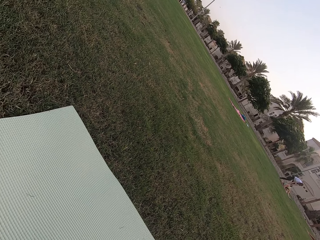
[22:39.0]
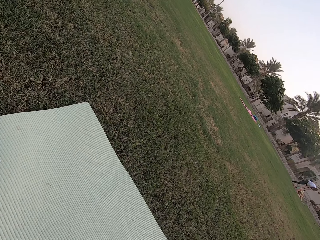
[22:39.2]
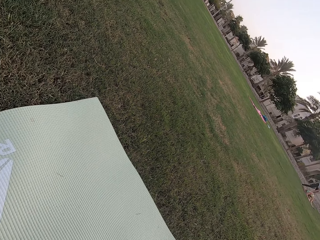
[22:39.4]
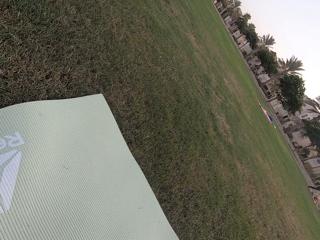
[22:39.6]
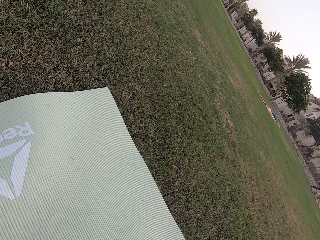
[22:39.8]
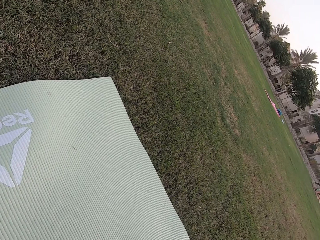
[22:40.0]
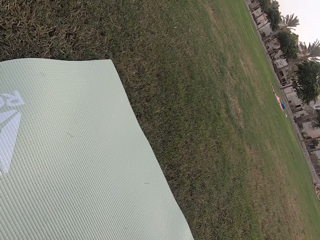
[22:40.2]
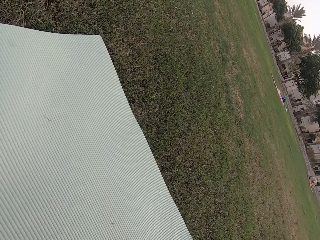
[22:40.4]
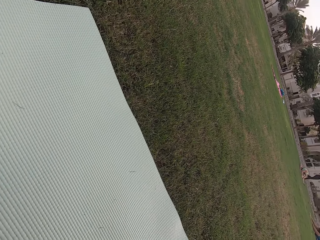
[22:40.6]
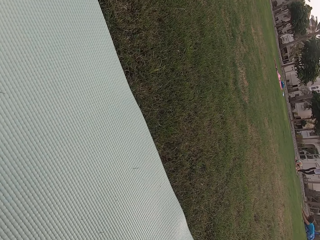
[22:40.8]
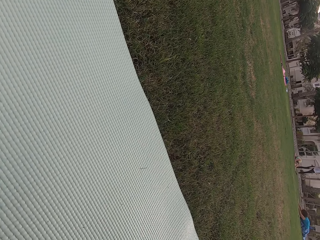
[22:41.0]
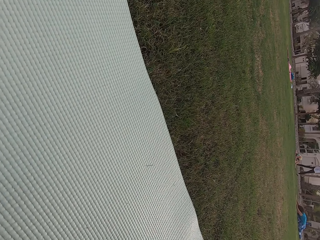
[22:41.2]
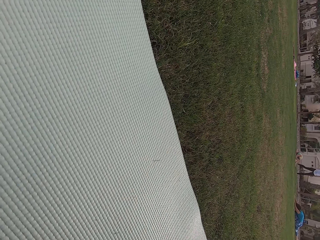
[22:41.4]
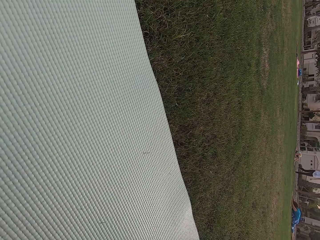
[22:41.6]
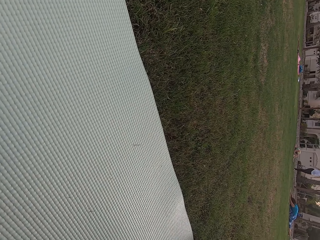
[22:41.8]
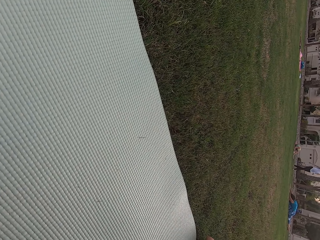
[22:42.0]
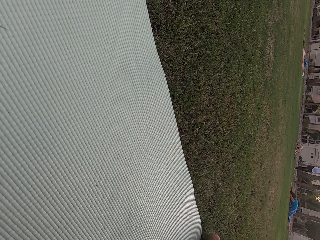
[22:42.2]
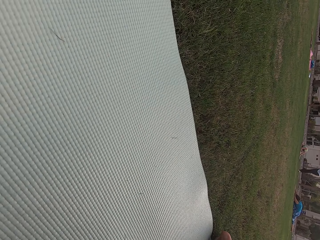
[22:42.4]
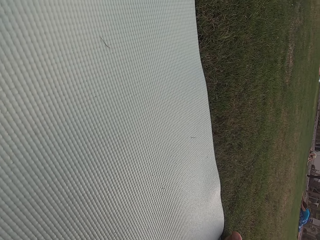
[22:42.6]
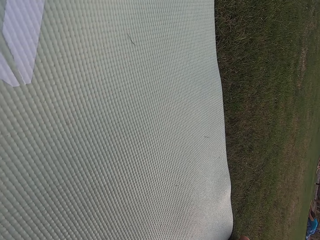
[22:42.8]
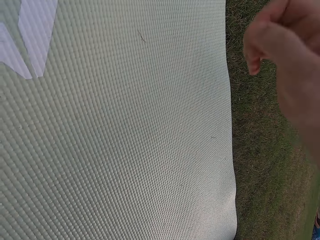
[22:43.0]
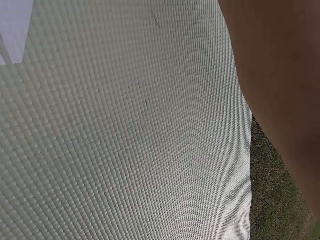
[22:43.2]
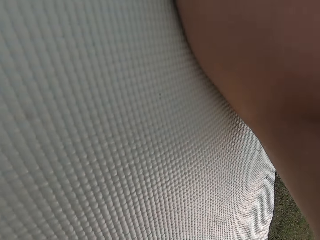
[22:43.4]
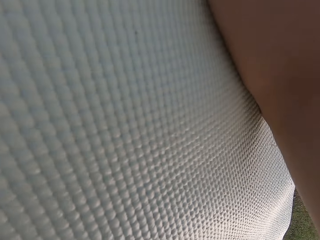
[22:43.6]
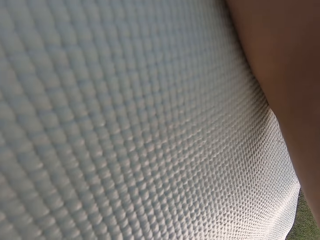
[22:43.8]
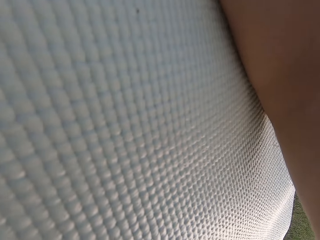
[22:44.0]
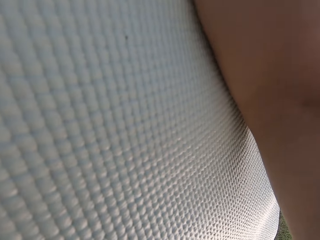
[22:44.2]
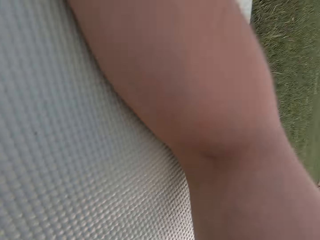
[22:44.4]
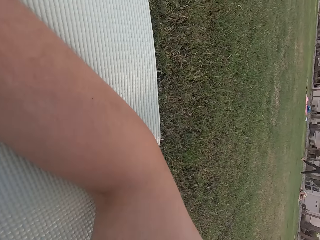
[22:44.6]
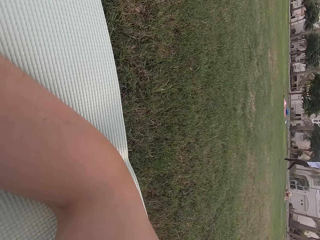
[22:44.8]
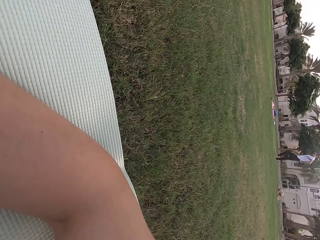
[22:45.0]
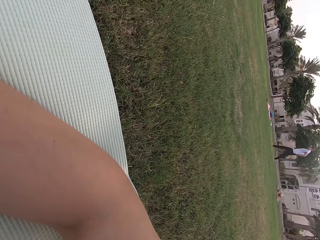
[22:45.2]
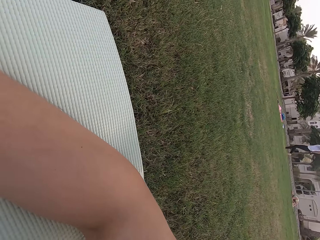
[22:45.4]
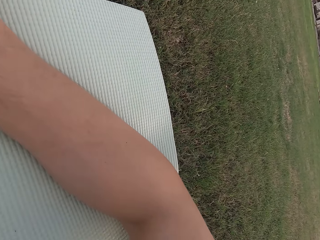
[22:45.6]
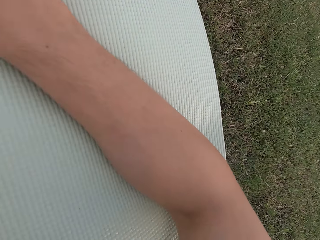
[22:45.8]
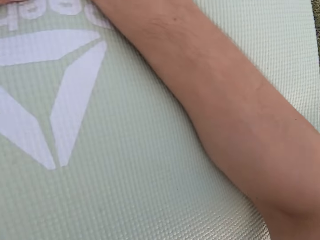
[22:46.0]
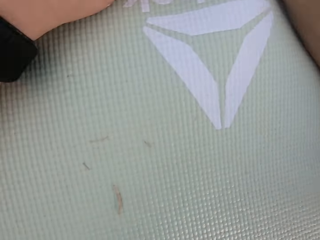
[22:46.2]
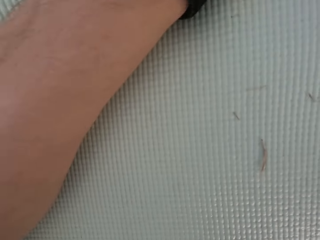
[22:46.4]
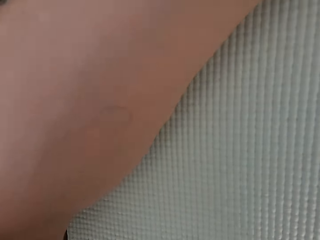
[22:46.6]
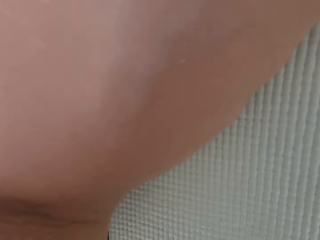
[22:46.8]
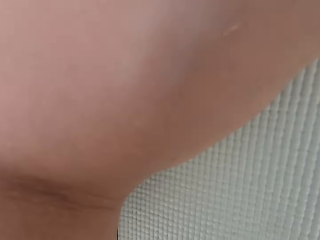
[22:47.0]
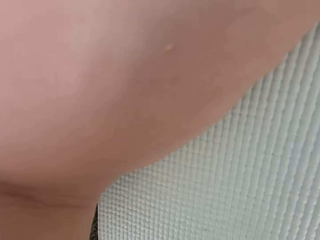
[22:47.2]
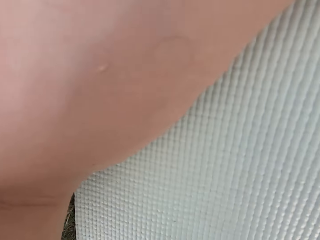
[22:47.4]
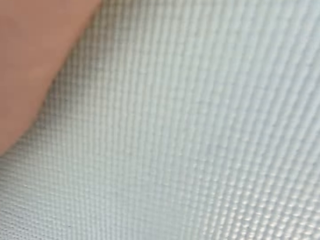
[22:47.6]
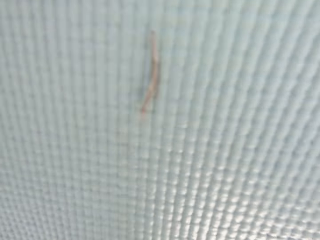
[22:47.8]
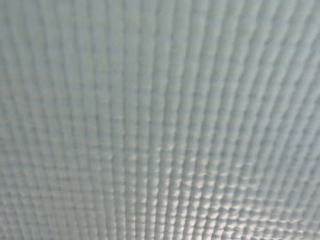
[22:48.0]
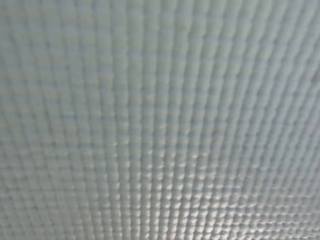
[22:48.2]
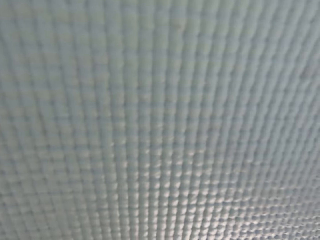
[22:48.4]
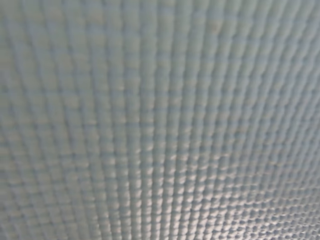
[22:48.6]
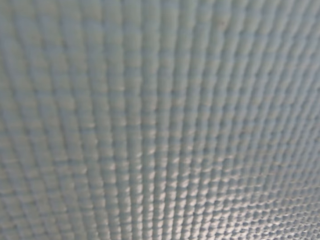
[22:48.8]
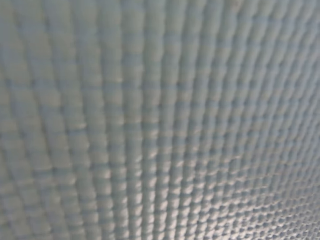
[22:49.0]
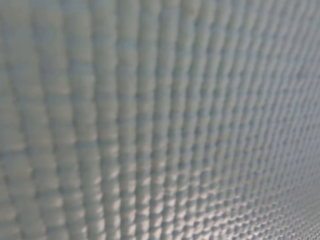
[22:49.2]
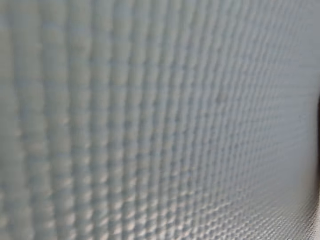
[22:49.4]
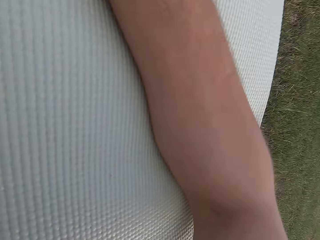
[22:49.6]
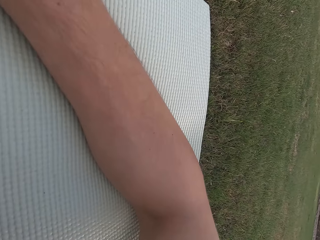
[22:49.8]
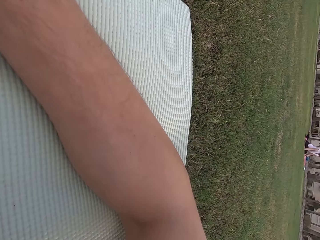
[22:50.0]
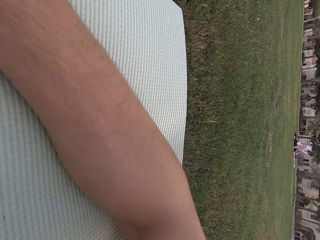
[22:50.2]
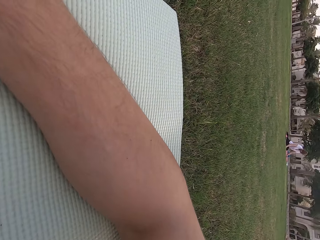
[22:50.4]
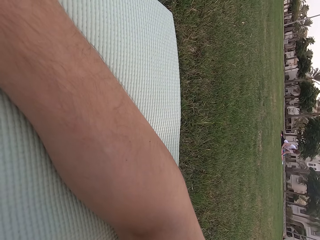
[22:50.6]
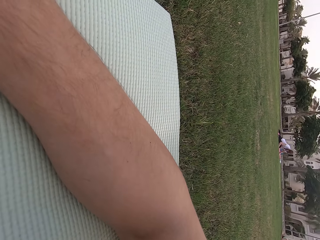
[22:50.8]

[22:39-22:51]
The camera wearer looks around the field. A person walks around the field. The camera wearer puts his hand on the exercise mat. He looks around the field. The person walks around the field. The camera wearer looks around the field. He stares at the exercise mat. He looks around the field.

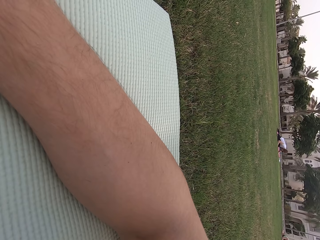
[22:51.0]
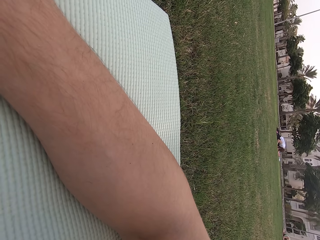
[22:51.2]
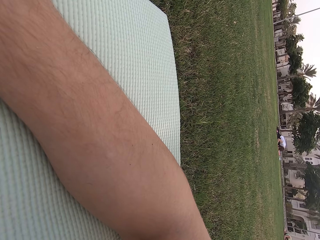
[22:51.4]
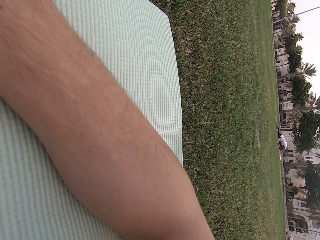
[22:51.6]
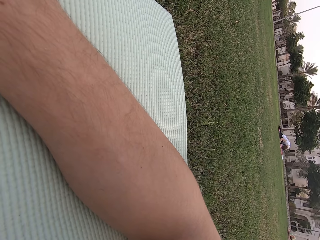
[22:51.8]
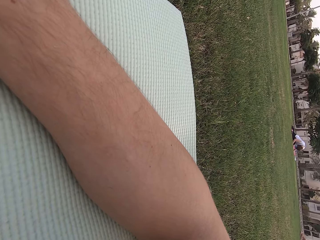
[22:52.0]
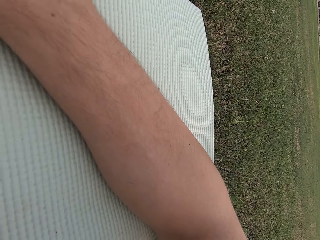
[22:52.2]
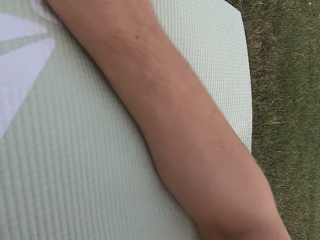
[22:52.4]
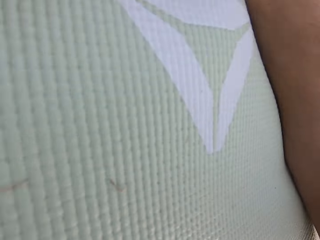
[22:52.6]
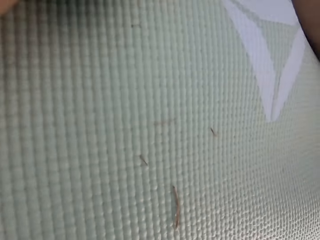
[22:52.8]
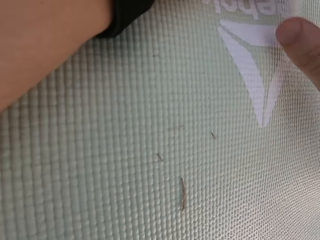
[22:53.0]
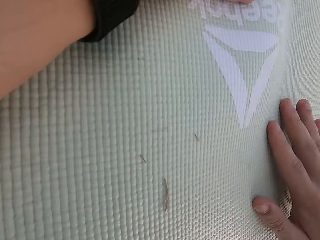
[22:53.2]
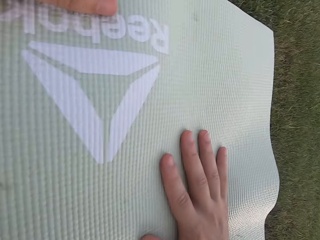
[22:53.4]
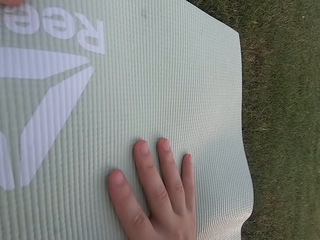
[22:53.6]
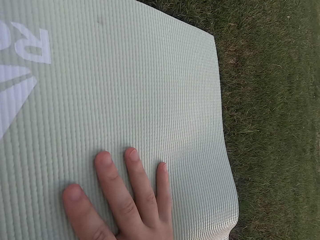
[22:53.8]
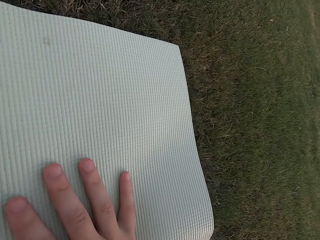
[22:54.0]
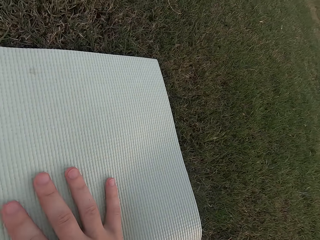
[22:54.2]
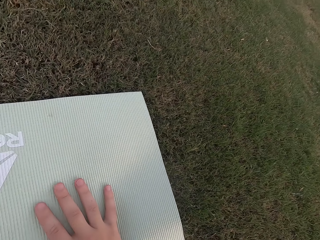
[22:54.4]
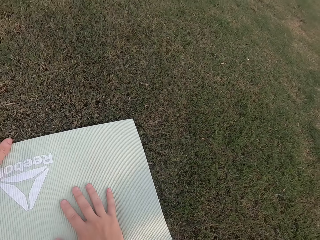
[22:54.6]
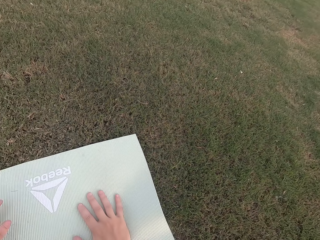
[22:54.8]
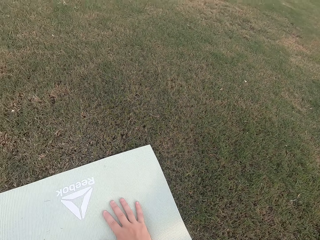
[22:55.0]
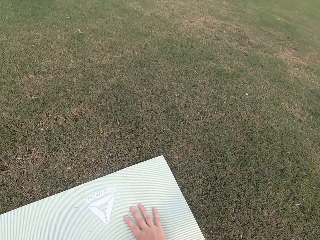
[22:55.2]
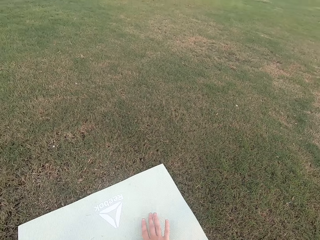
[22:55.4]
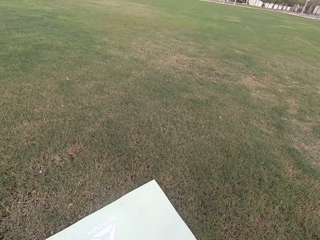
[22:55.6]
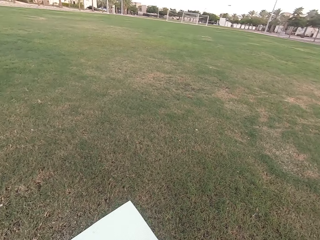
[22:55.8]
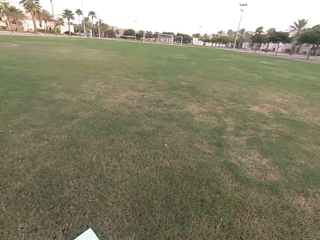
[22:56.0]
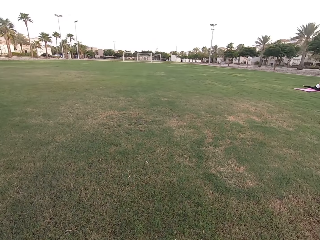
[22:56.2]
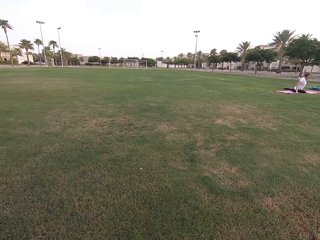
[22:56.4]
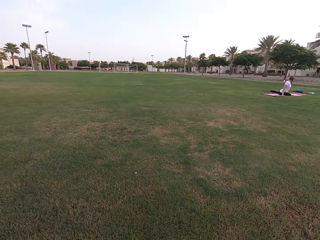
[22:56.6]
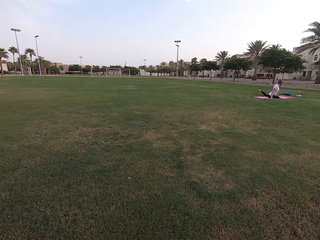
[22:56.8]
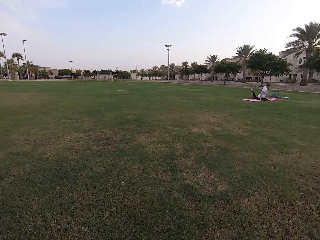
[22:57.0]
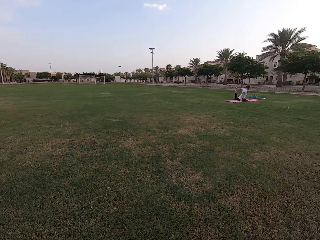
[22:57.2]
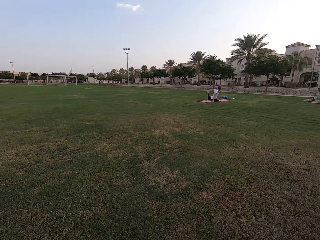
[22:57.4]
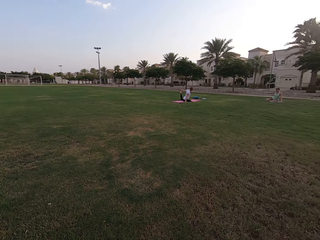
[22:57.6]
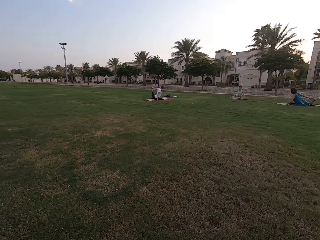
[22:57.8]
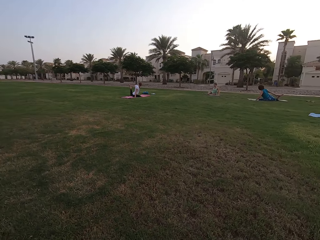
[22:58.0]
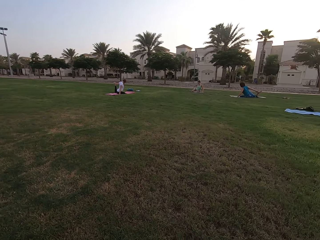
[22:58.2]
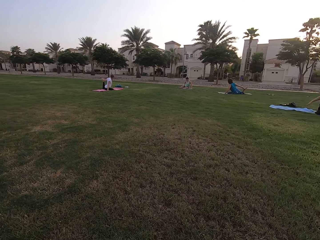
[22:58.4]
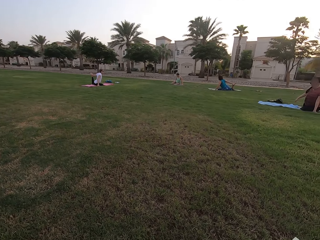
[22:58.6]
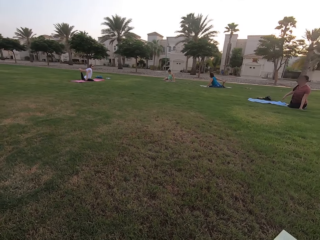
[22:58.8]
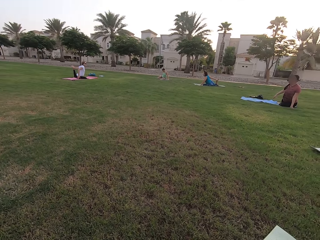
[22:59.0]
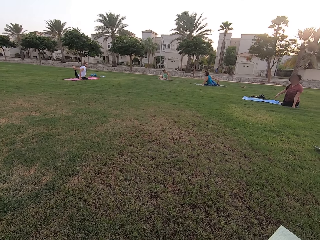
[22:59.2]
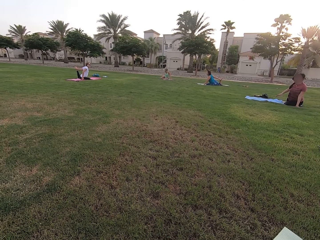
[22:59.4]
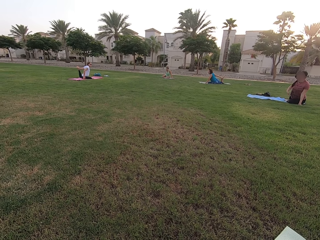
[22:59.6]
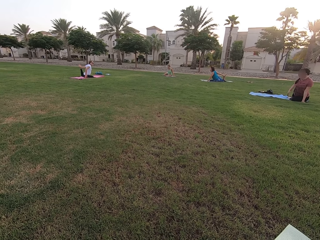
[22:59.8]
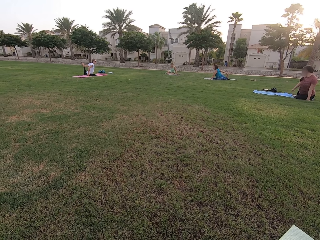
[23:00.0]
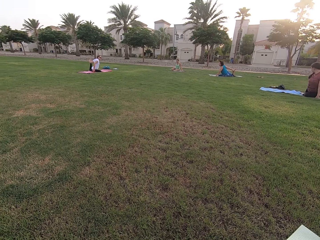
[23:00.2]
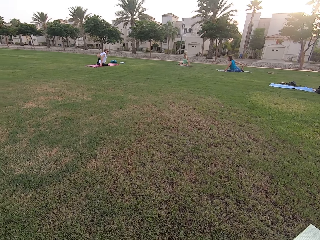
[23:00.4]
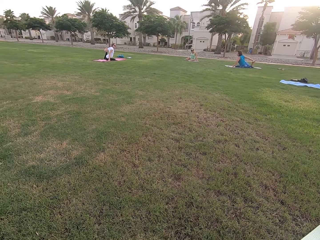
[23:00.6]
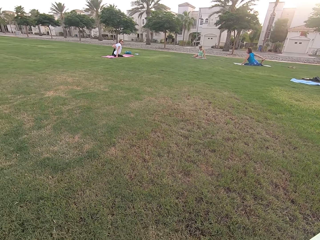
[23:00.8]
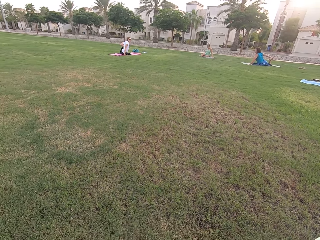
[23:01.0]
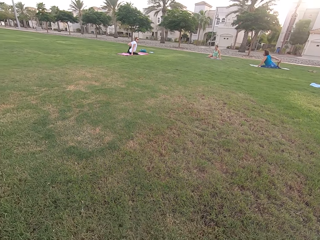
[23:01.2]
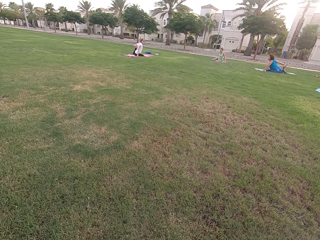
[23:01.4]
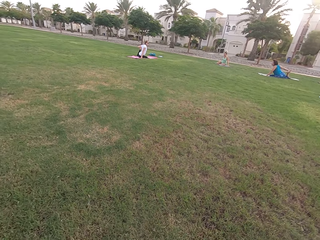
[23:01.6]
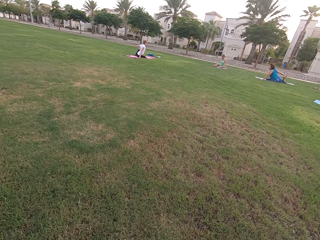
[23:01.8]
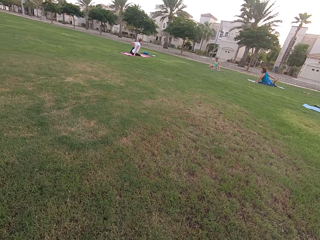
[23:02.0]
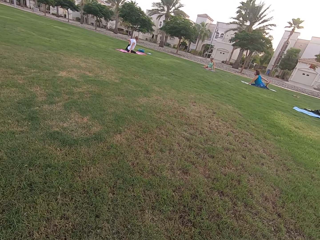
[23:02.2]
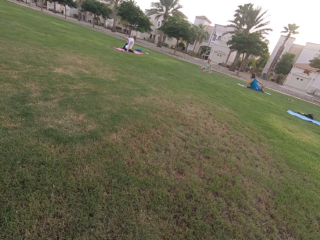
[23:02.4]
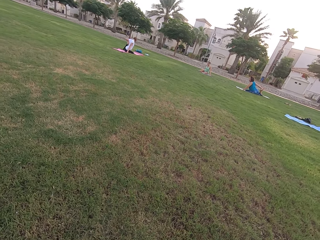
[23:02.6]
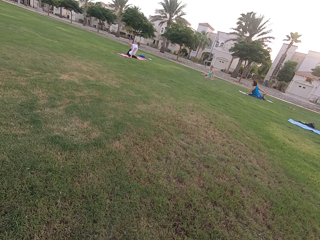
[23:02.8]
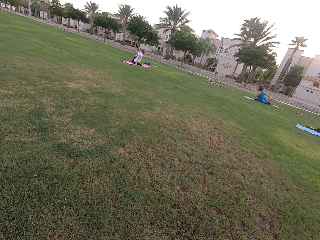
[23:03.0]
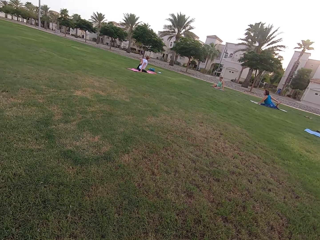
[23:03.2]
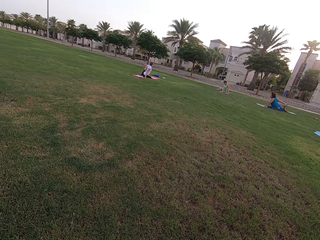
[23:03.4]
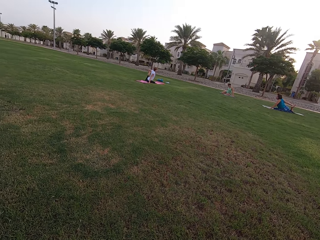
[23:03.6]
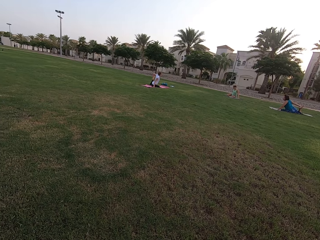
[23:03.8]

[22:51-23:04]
The camera wearer stares at a person. He looks around the field. He touches the mat. He removes his left hand from the mat. The person and four other persons stretch their legs. The camera wearer looks around the field.
